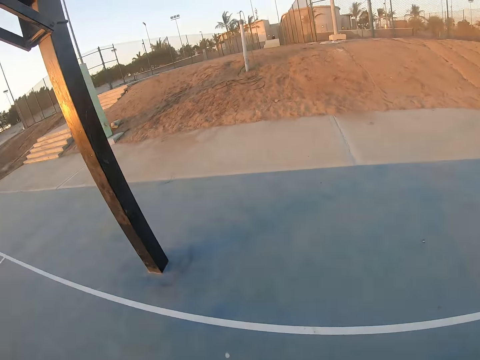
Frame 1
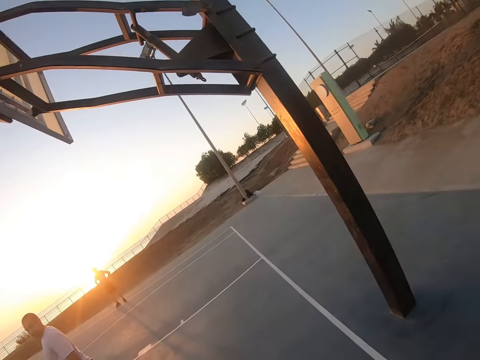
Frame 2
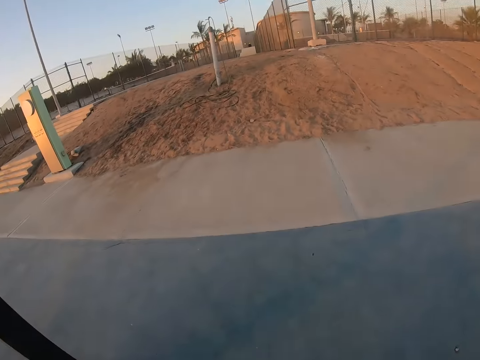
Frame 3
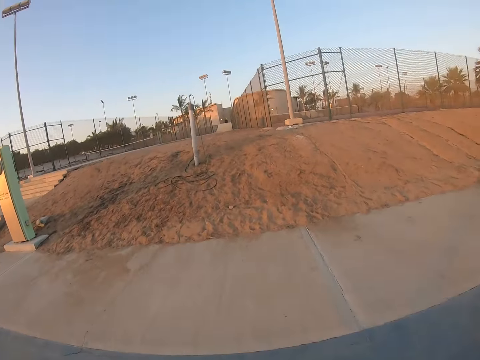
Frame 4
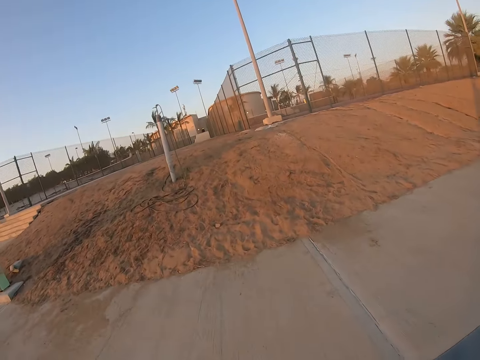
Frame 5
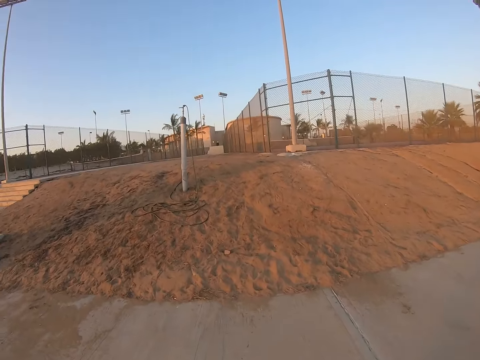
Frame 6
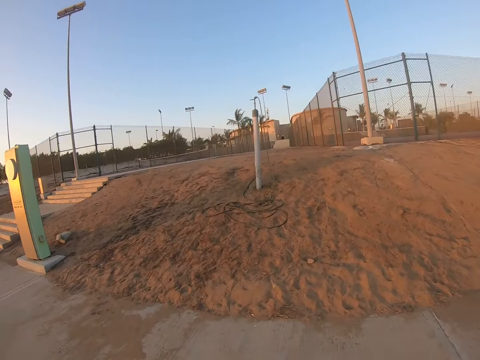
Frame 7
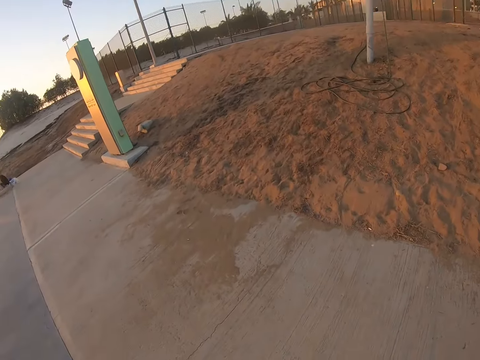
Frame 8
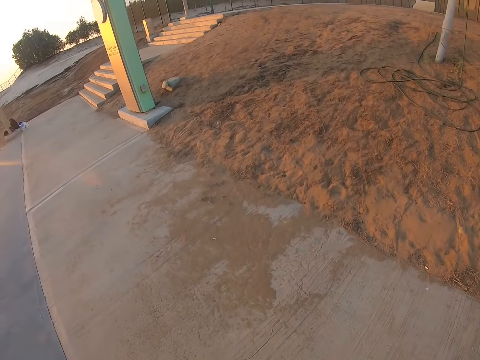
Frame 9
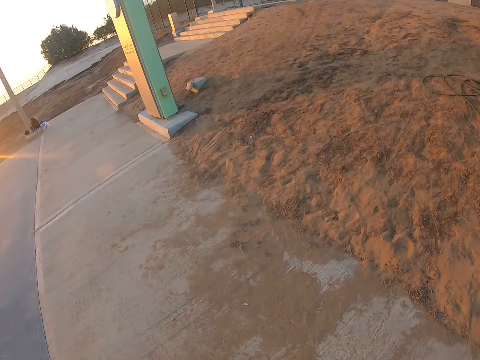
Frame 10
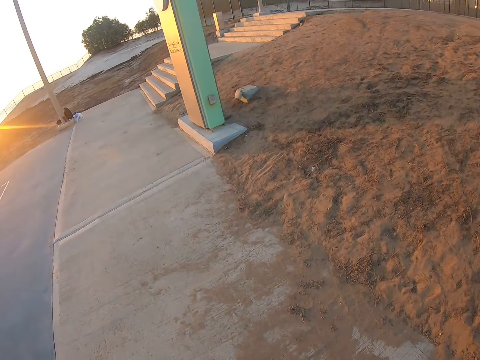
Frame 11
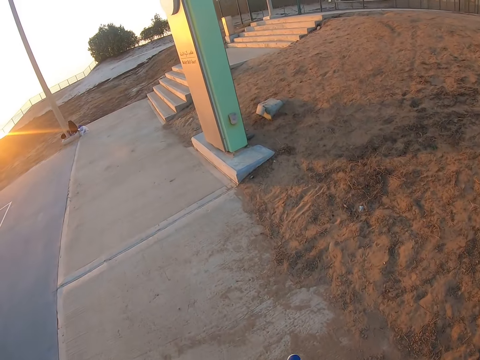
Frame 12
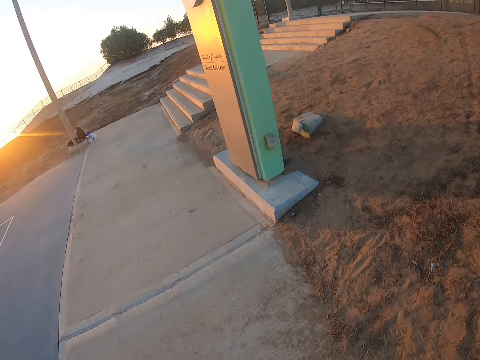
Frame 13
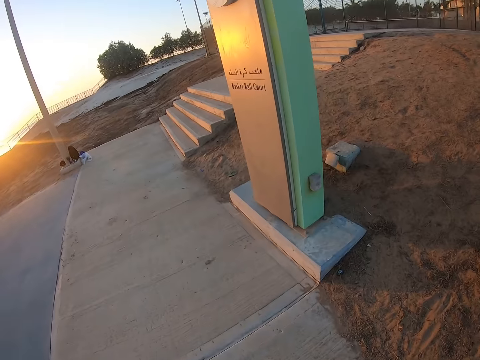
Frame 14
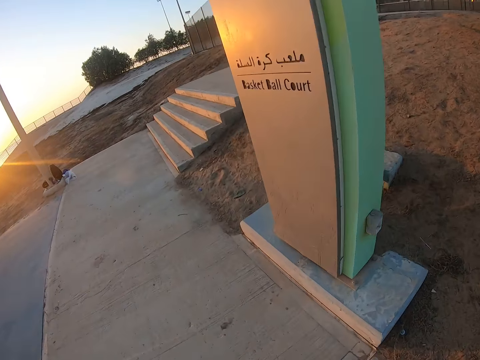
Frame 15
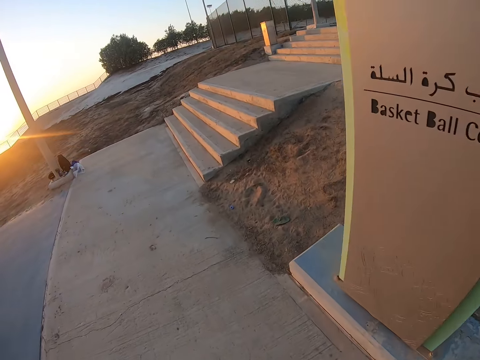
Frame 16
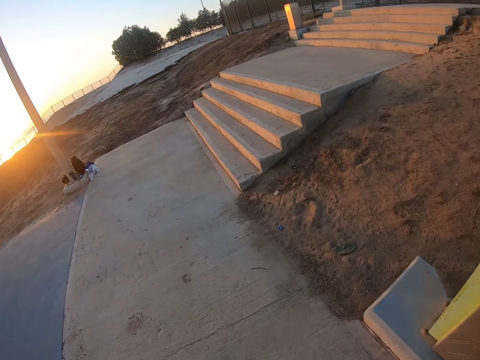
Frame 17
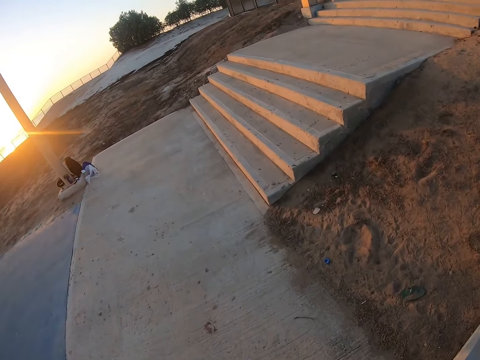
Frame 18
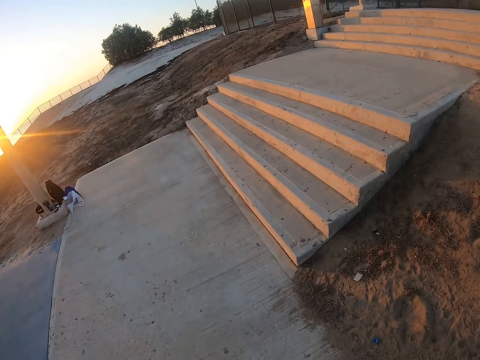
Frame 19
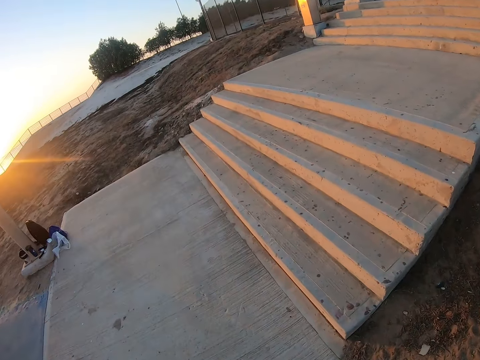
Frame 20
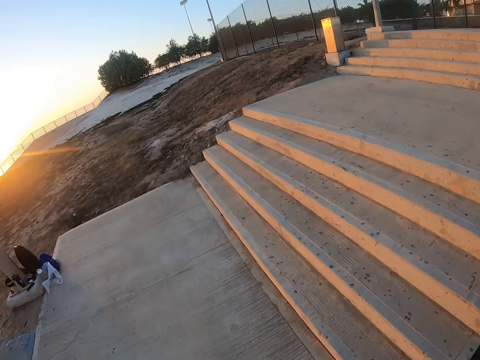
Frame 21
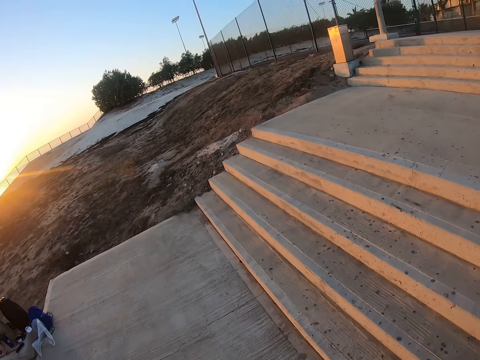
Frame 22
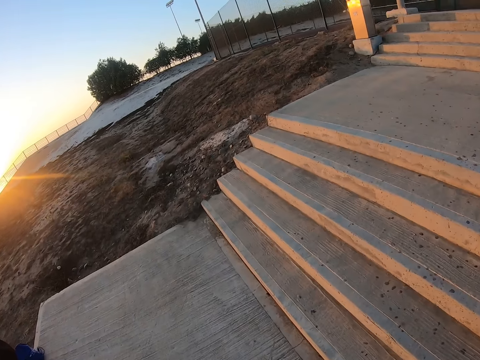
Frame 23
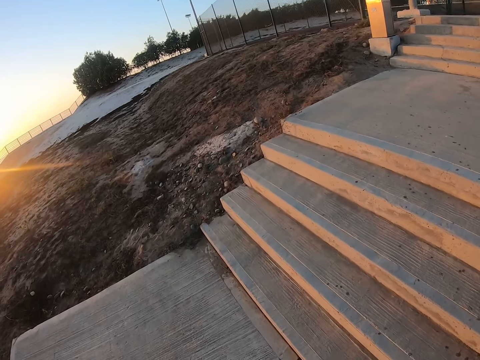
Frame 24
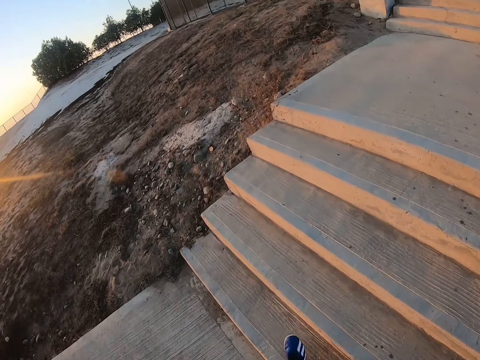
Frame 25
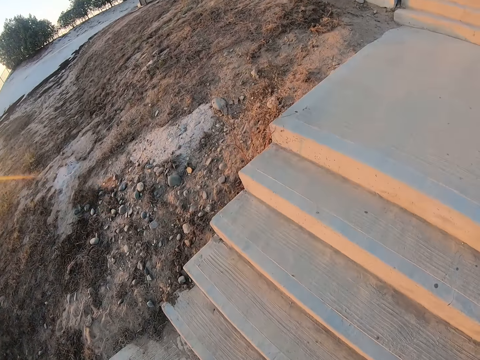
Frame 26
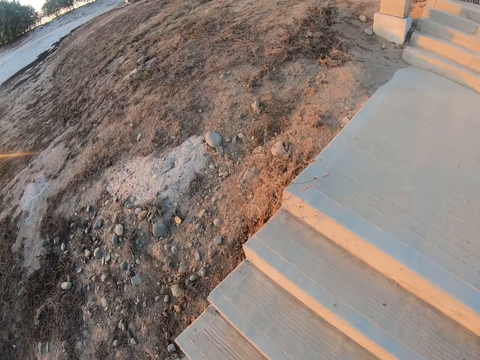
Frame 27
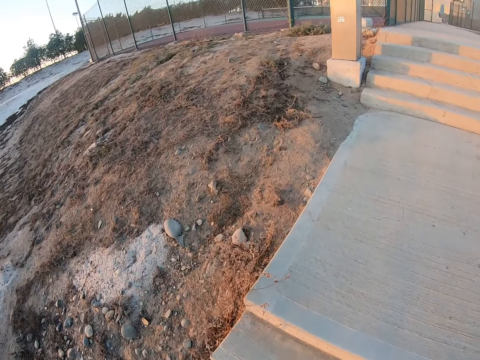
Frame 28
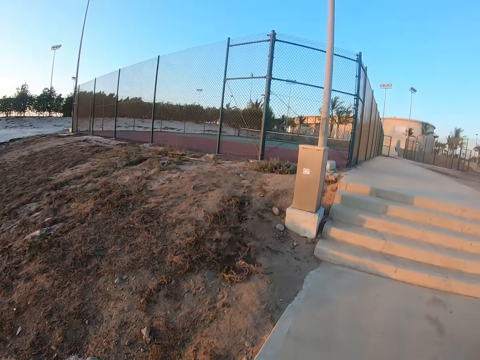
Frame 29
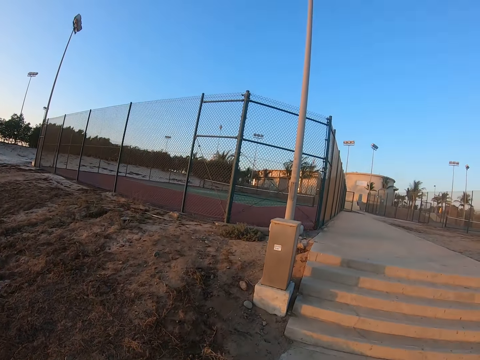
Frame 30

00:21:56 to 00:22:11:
The camera wearer walks away from the court.

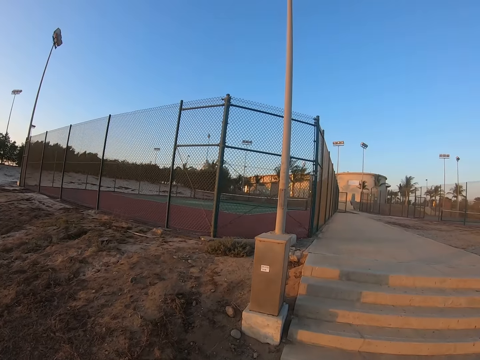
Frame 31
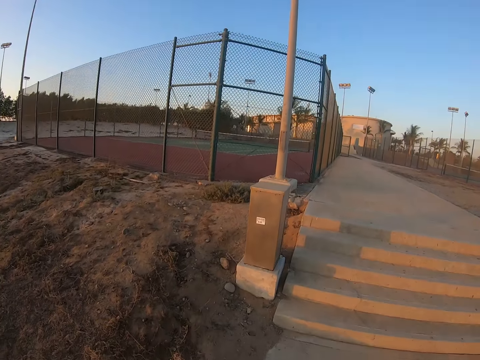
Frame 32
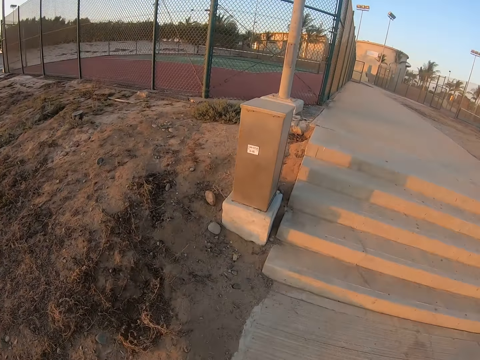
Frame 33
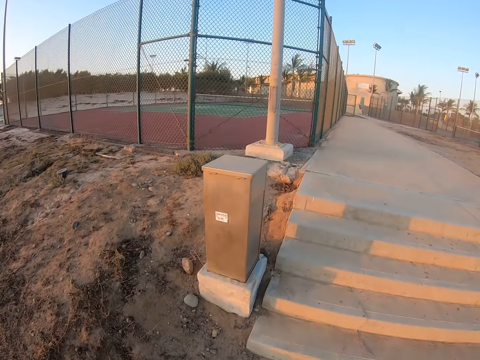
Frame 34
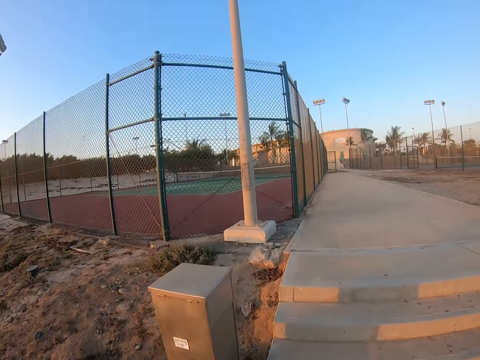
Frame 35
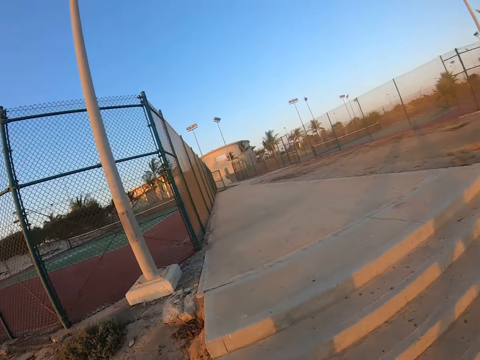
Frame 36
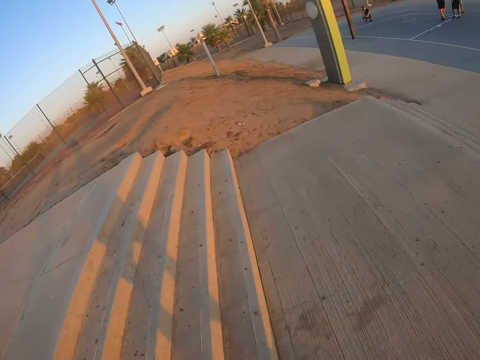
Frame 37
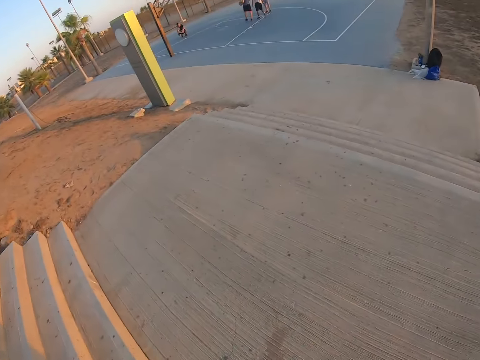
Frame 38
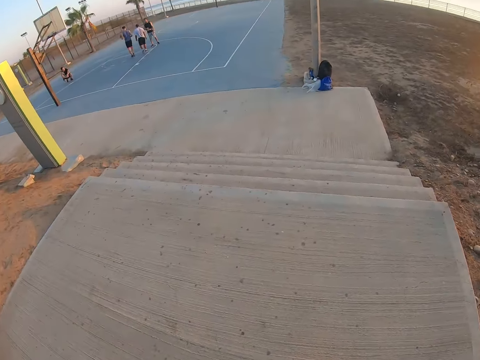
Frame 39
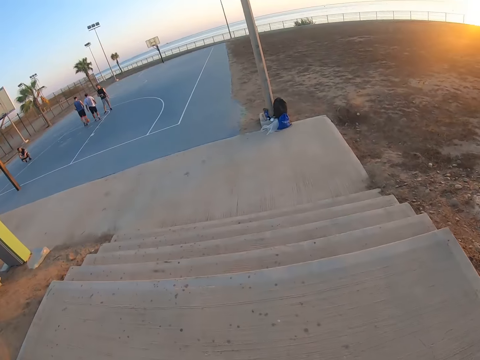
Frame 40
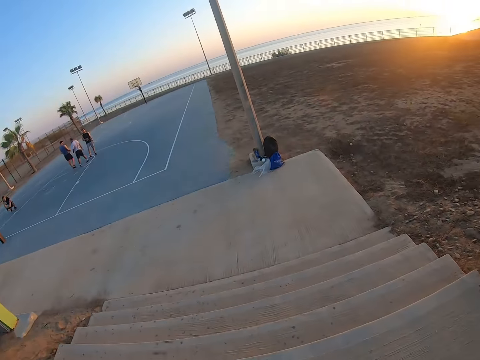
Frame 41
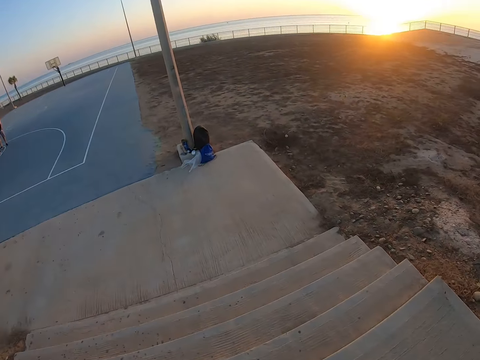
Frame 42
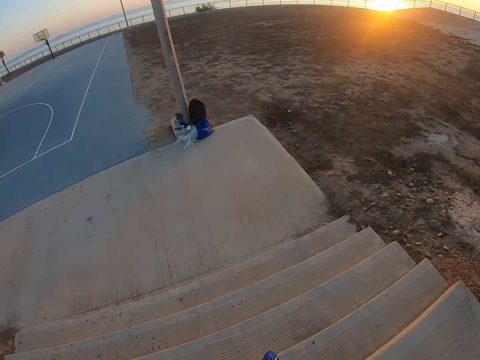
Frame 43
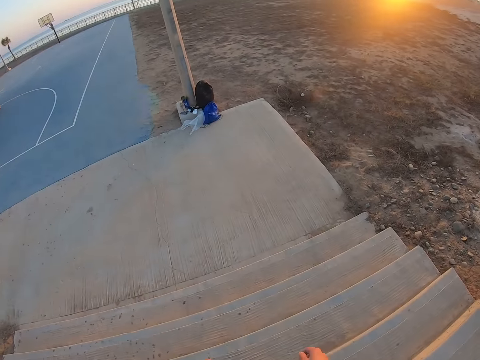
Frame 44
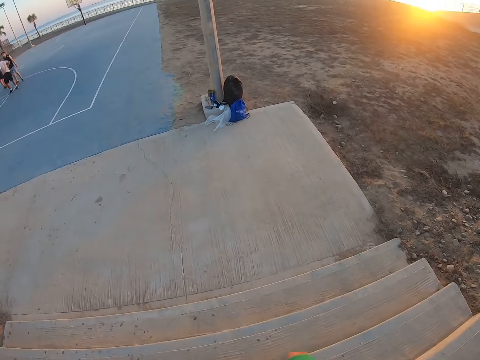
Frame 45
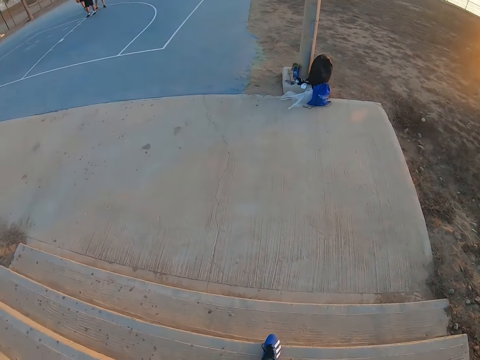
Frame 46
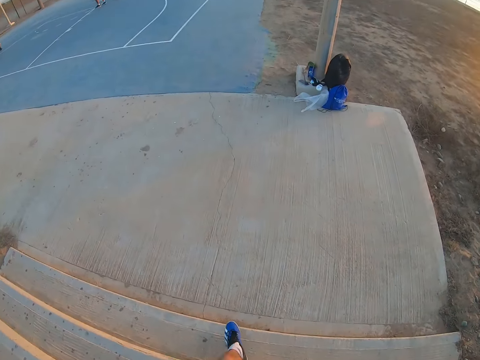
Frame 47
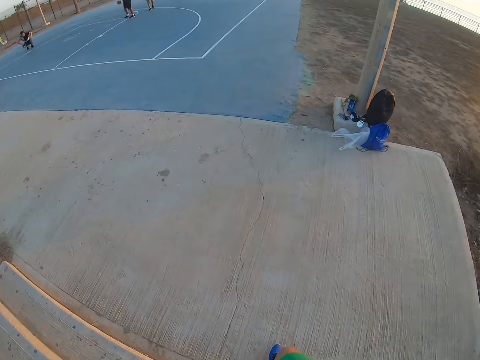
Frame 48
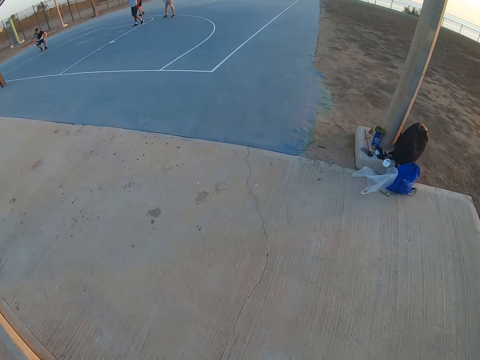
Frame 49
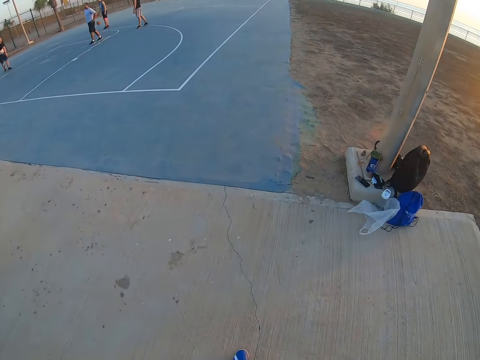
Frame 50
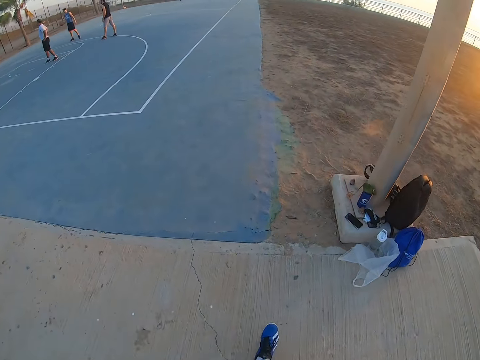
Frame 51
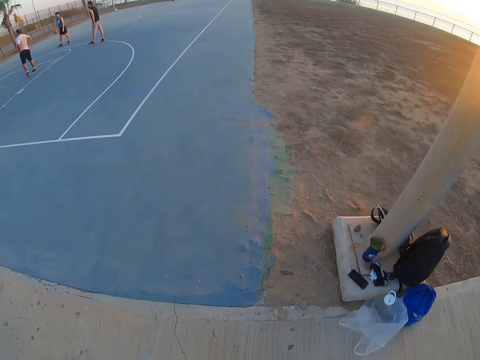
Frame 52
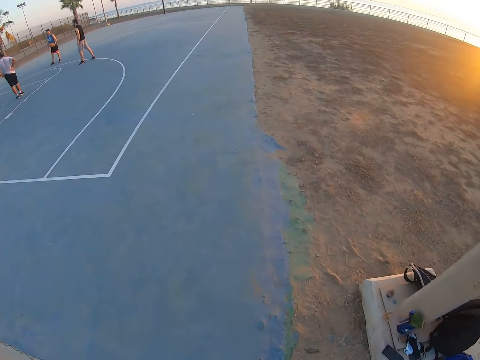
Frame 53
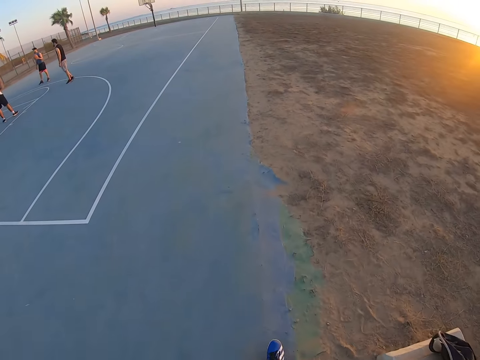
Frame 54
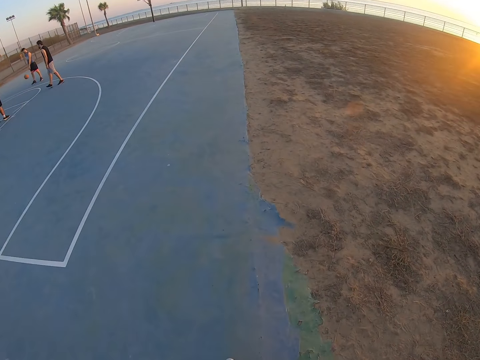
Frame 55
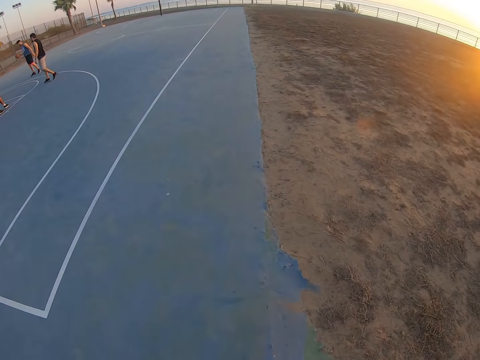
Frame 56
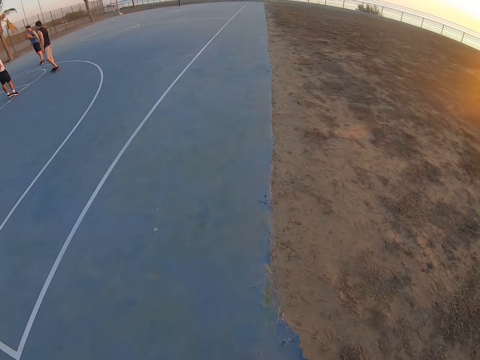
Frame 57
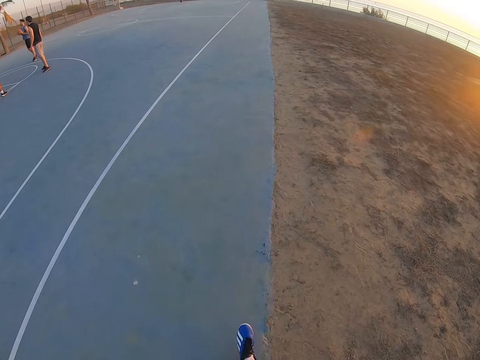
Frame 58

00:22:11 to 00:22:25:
A man plays basketball with three other people. The camera wearer walks towards the court. The man plays basketball with the three other people.
